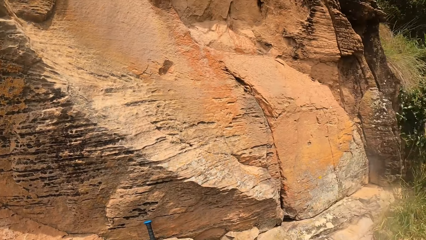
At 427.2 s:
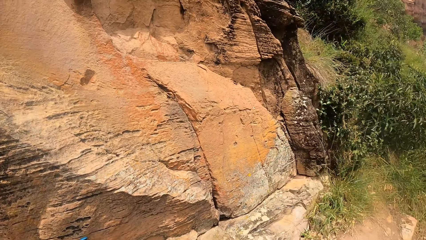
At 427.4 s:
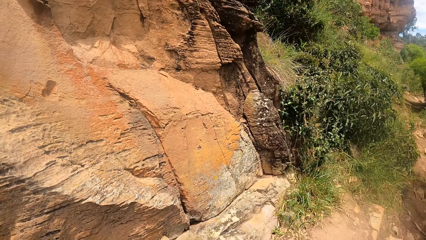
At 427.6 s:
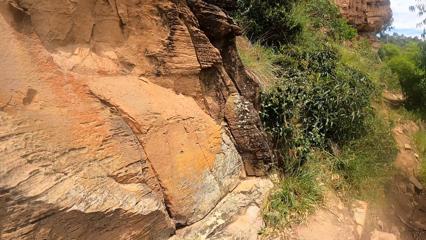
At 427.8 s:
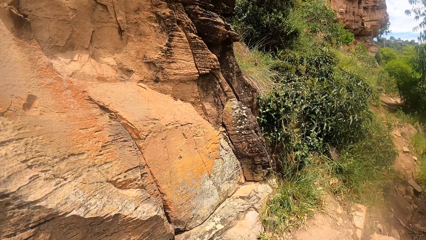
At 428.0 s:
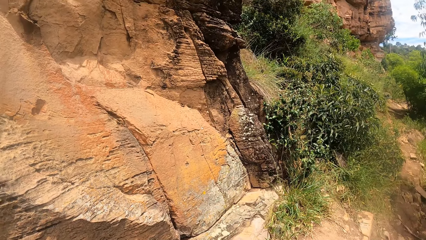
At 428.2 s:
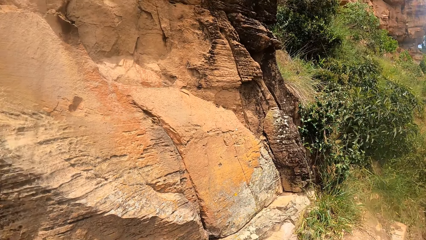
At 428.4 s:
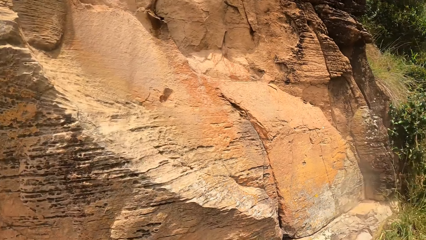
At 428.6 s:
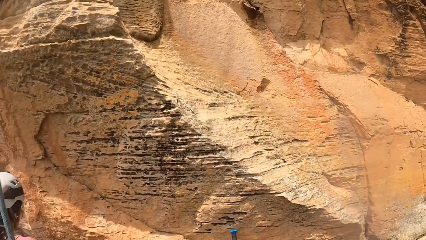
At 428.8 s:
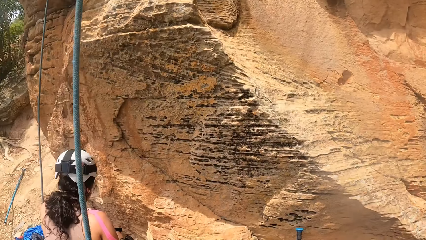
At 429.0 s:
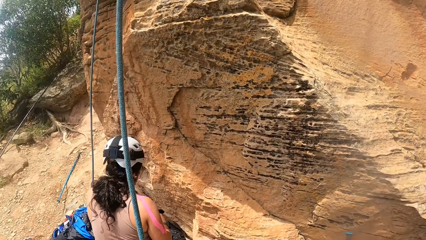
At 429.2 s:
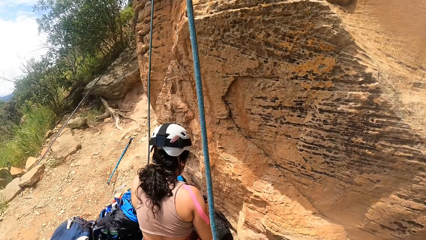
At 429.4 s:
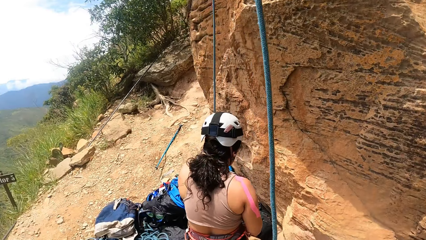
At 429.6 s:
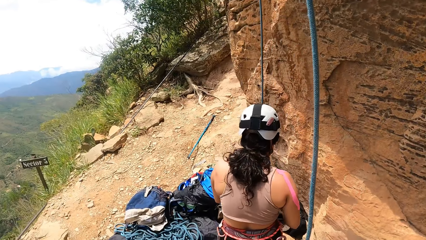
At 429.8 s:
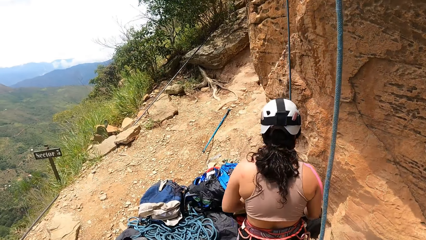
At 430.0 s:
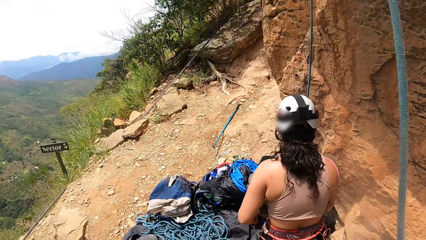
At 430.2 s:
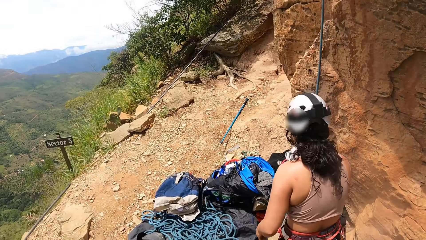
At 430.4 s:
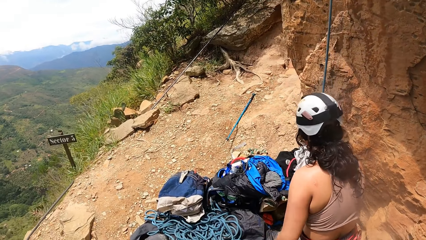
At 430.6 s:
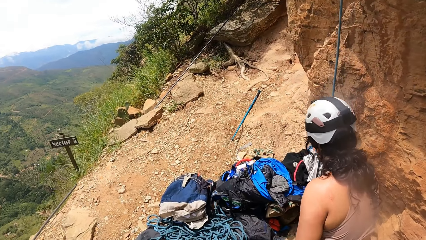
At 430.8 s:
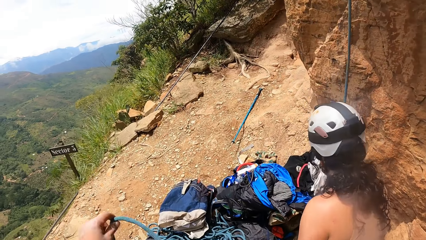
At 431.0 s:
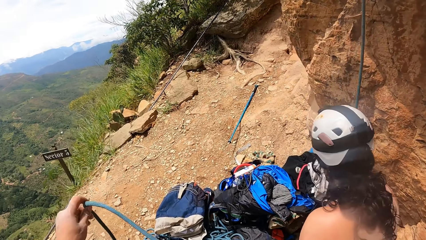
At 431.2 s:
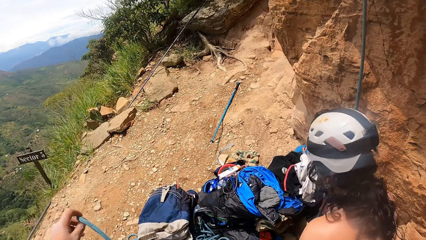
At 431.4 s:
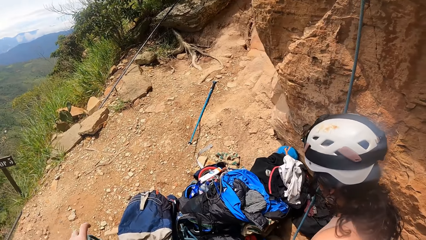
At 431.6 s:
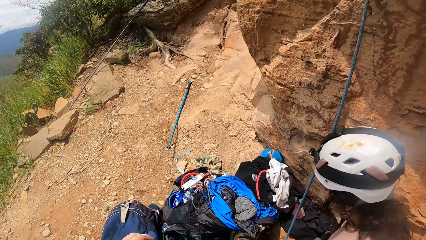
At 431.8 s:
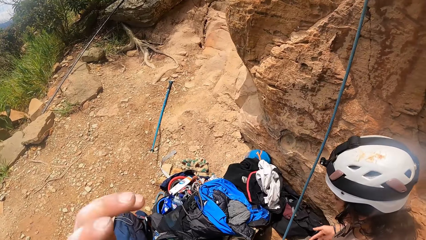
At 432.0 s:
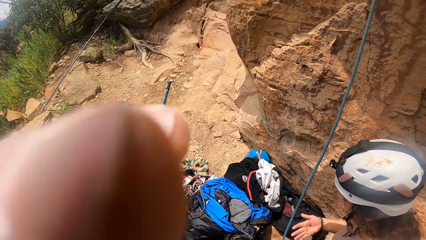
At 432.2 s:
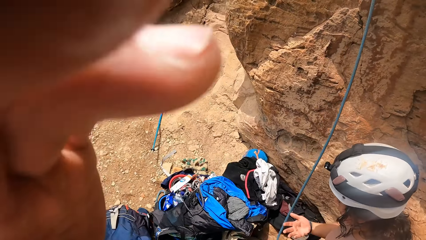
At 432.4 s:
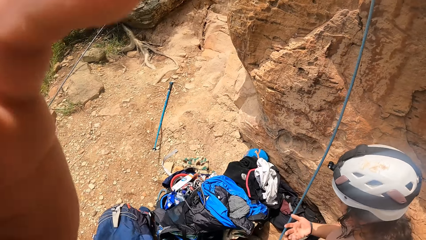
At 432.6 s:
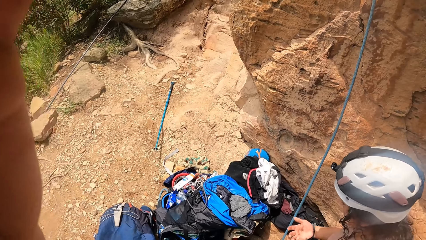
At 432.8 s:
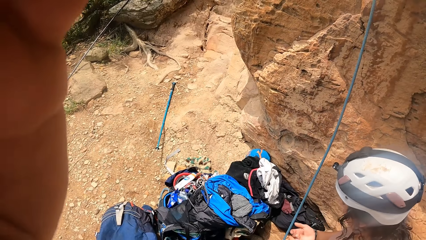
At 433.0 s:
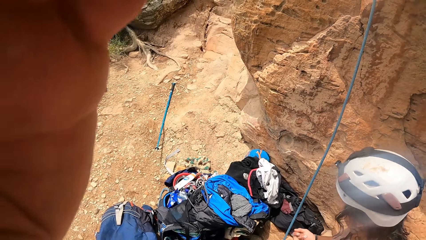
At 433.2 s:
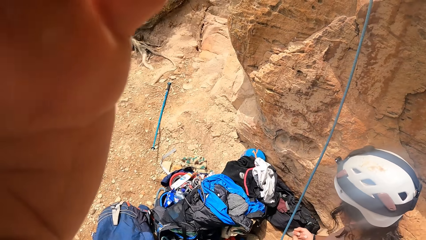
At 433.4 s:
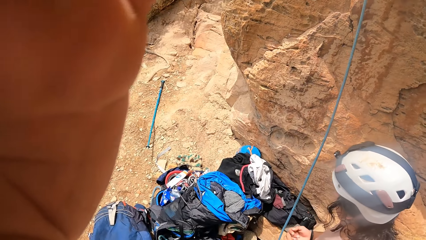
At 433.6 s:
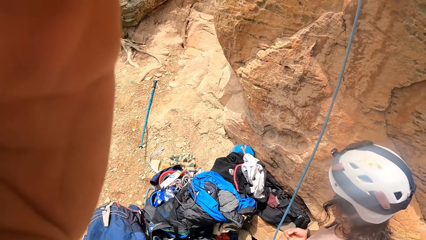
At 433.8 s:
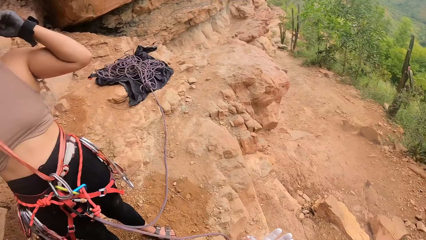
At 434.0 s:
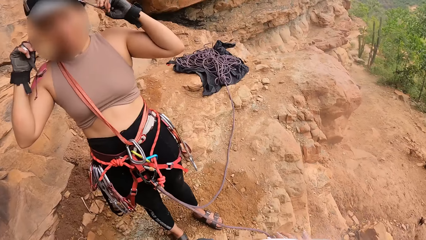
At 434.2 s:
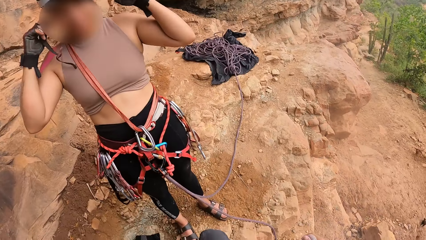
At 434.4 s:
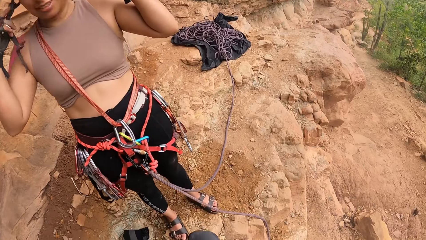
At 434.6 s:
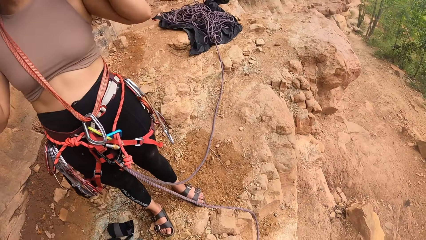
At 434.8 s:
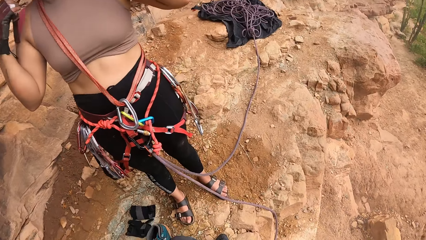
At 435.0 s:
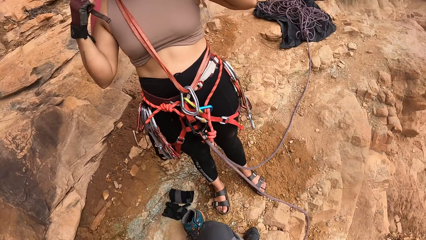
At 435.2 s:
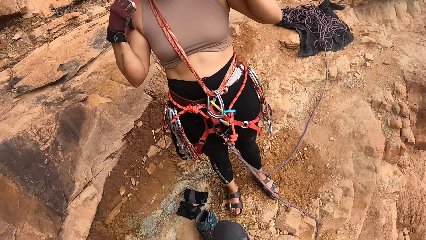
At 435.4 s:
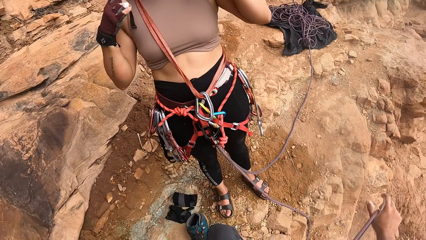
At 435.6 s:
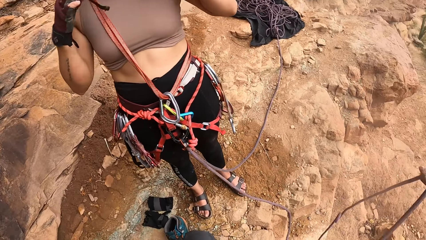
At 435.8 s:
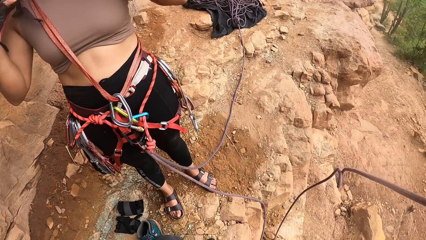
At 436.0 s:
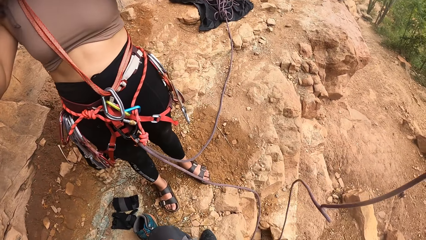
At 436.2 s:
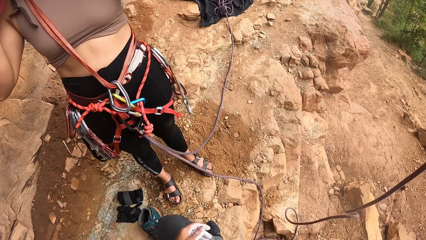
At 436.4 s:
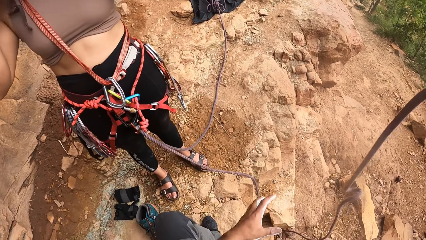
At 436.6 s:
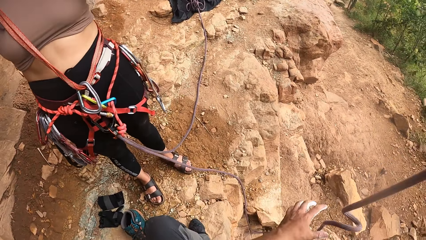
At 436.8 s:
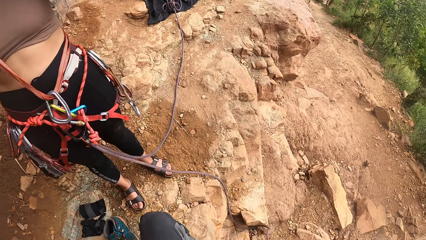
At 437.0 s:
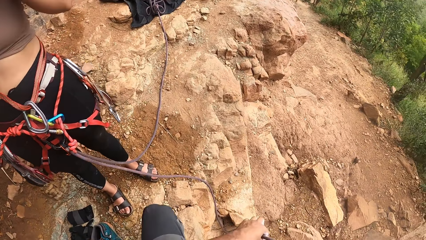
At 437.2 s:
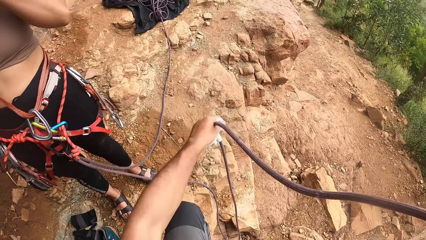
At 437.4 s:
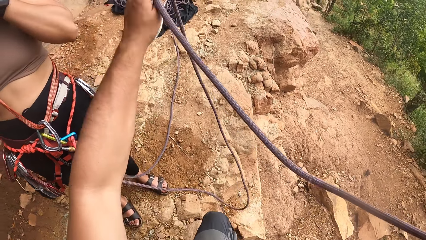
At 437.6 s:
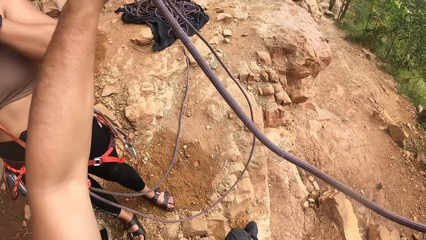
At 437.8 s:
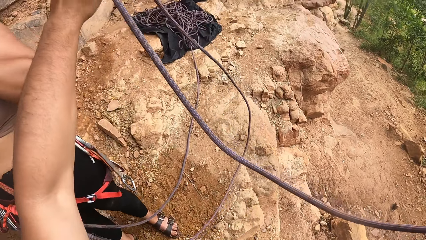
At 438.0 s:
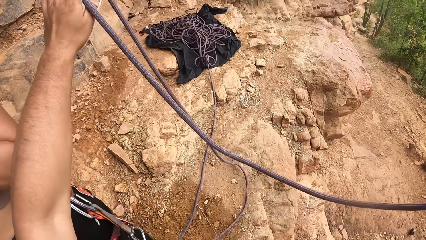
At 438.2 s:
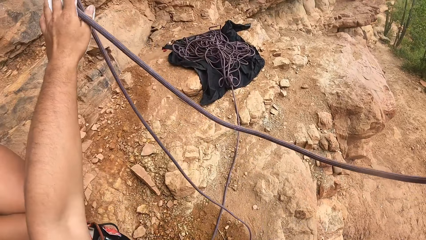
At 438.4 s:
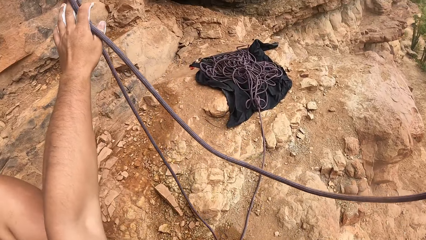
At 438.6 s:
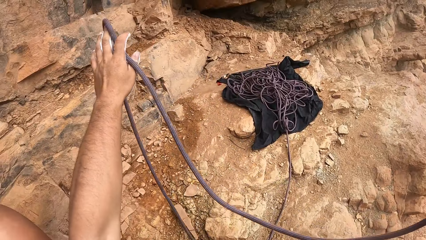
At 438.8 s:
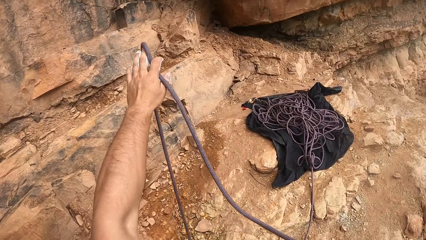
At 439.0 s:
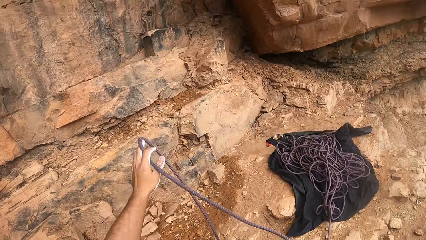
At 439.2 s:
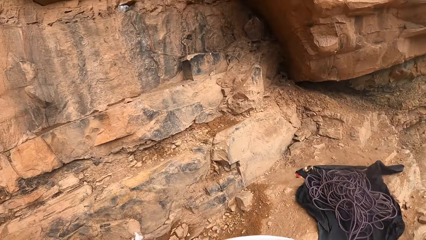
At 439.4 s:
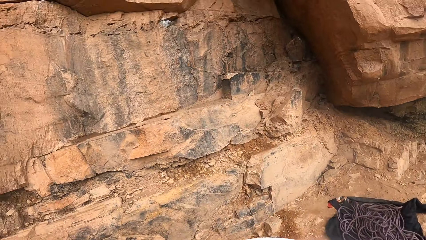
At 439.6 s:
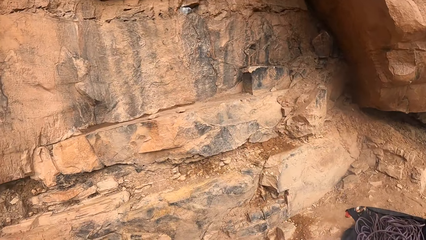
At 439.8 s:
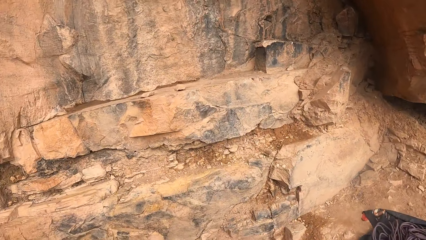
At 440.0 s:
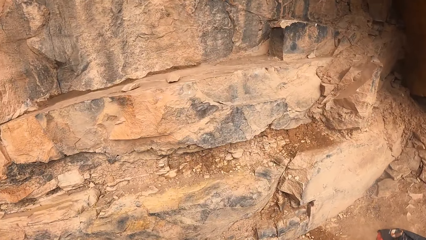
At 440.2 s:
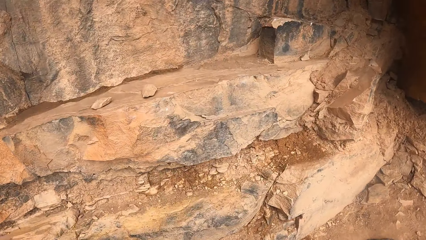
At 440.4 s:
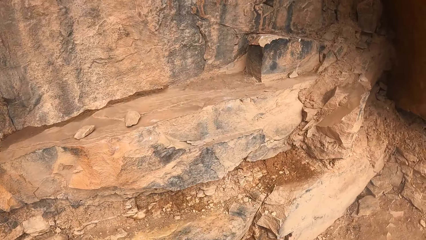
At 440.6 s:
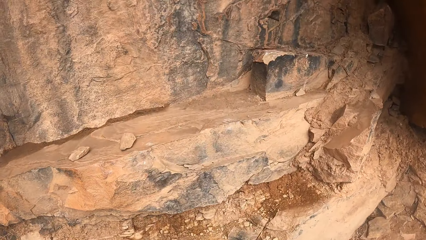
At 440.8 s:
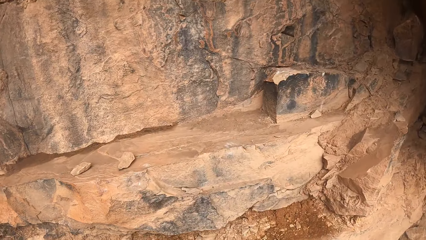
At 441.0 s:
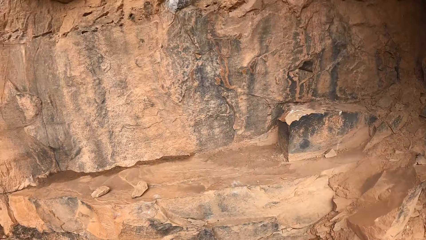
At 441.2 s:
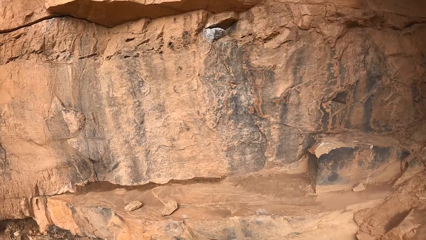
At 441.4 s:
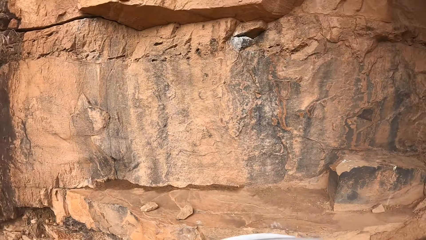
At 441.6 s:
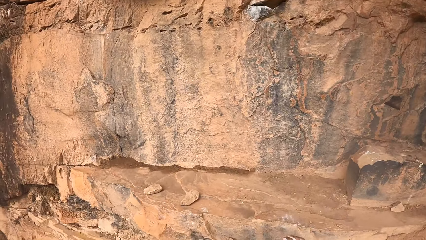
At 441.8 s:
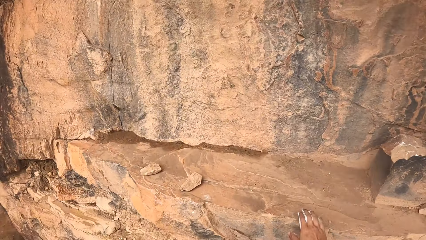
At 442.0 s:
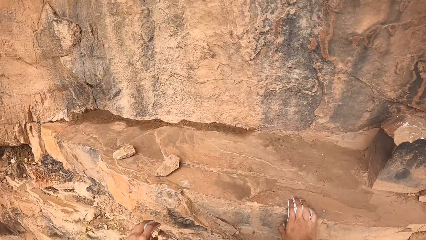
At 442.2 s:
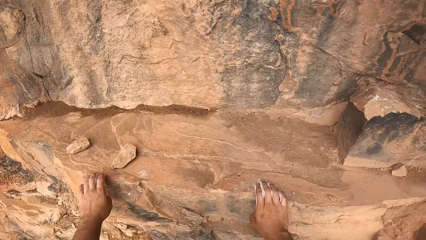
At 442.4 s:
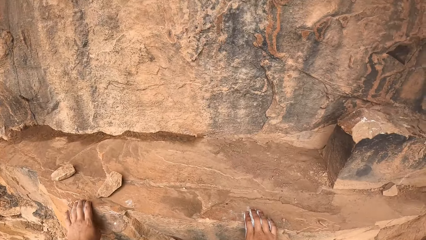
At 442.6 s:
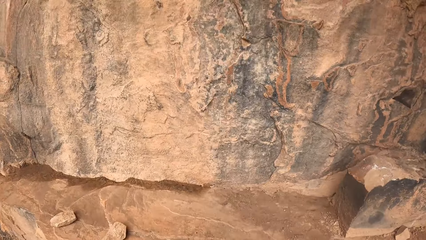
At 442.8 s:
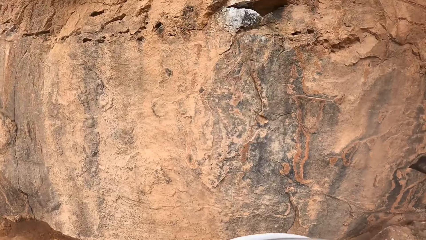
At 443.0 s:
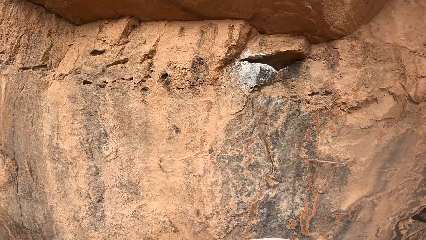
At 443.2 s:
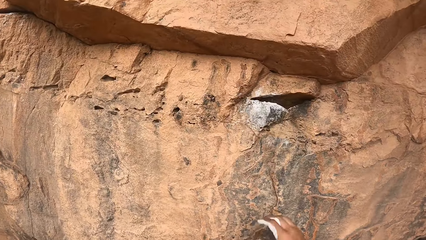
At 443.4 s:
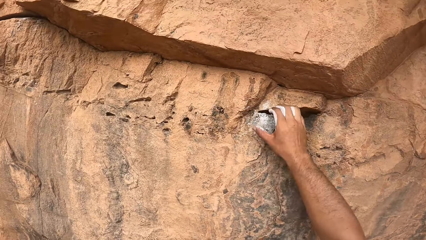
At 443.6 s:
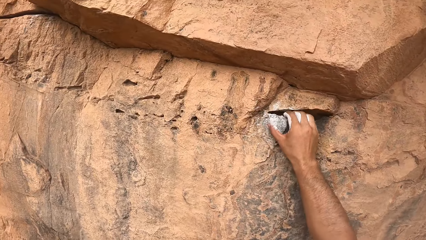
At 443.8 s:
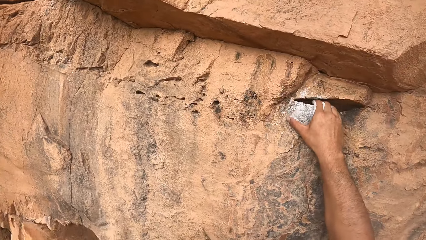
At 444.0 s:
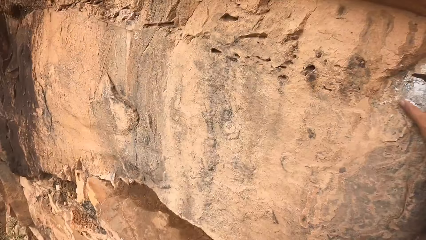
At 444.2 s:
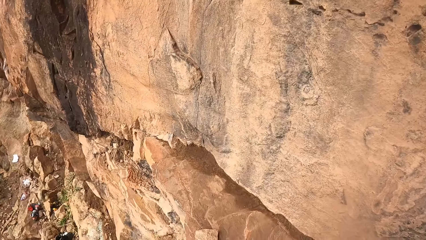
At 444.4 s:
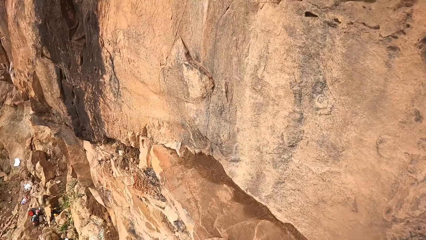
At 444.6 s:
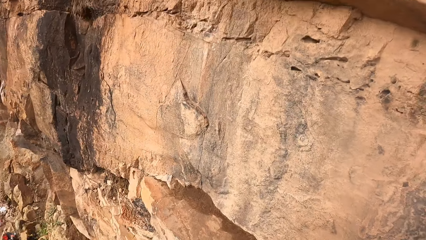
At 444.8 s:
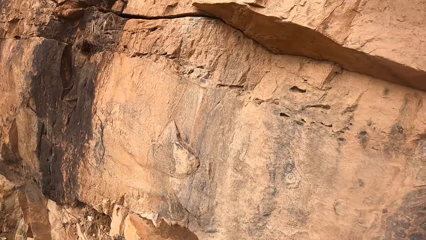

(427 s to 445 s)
The camera wearer looks around a rock. He looks at a person. He adjusts his head camera. He touches the camera. He looks at the person. He holds a rope. He stretches the climbing rope. He drops the rope. He walks along the rock. He grasps the rock with his left hand. He grasps the rock with his right hand.
